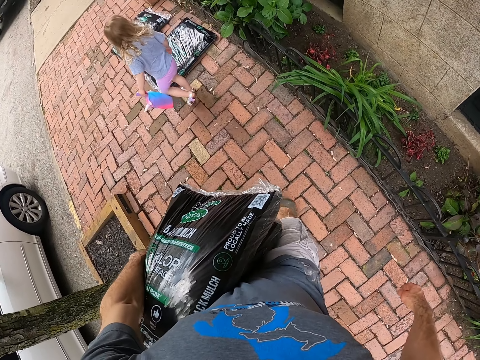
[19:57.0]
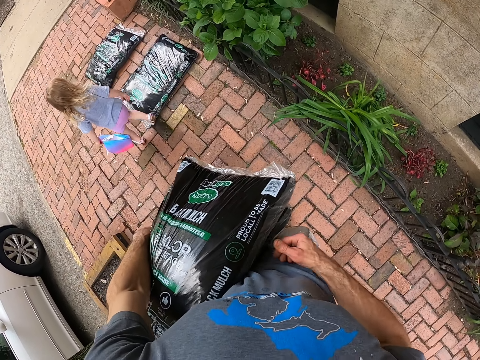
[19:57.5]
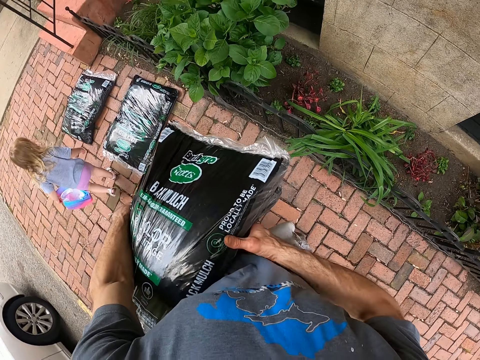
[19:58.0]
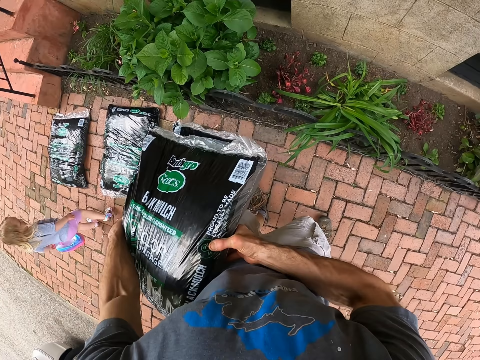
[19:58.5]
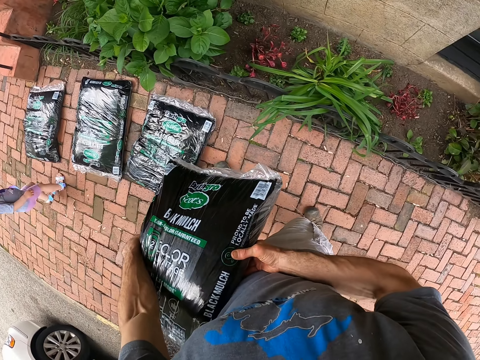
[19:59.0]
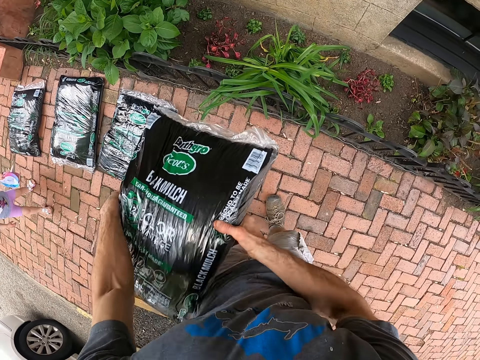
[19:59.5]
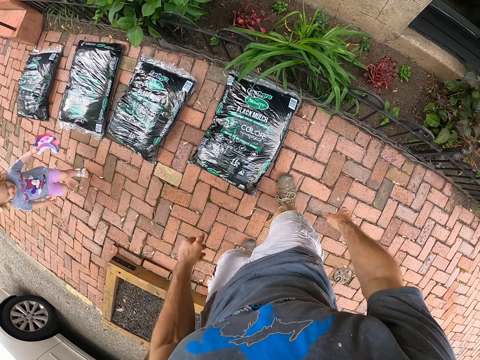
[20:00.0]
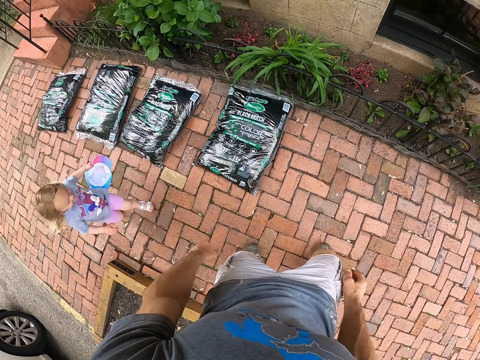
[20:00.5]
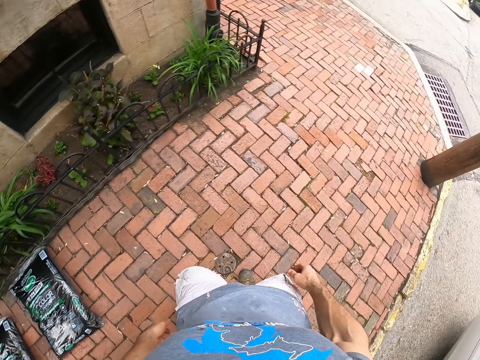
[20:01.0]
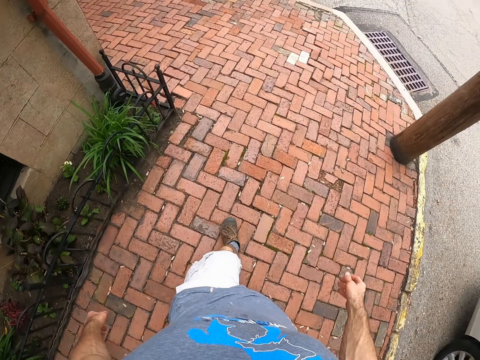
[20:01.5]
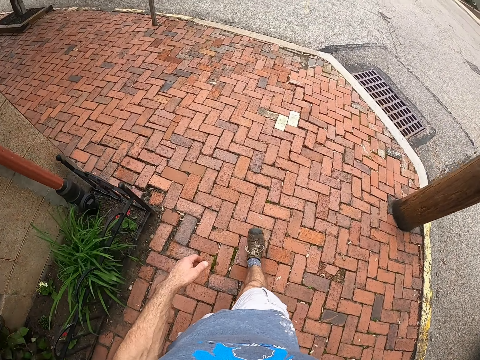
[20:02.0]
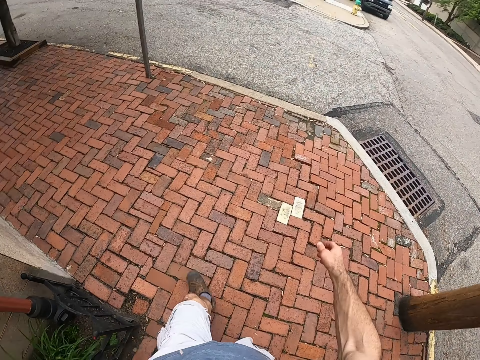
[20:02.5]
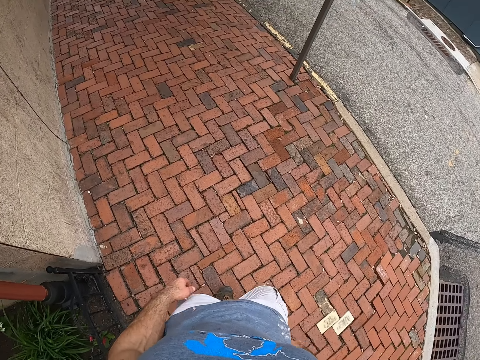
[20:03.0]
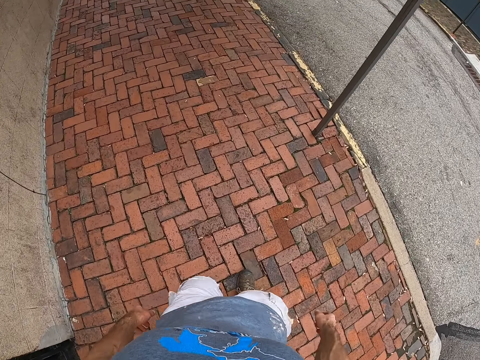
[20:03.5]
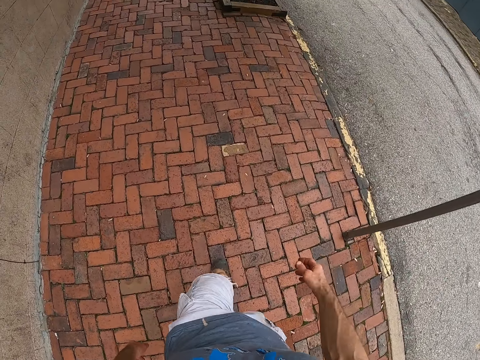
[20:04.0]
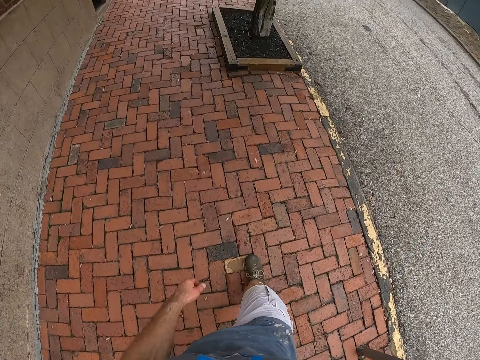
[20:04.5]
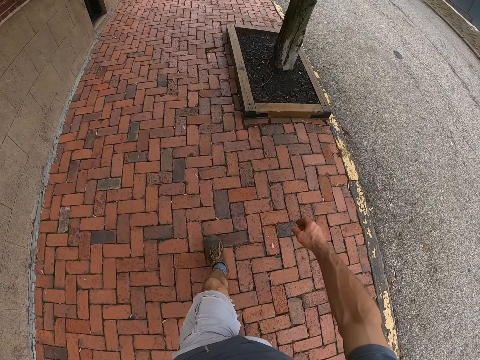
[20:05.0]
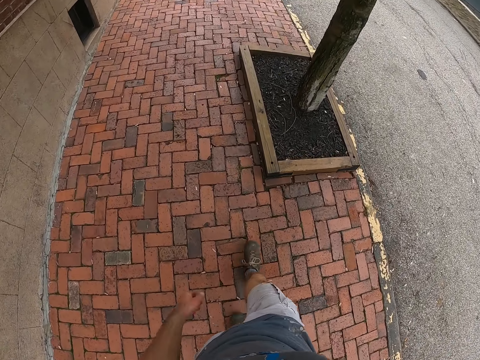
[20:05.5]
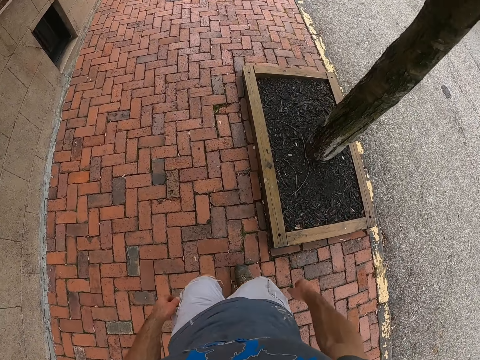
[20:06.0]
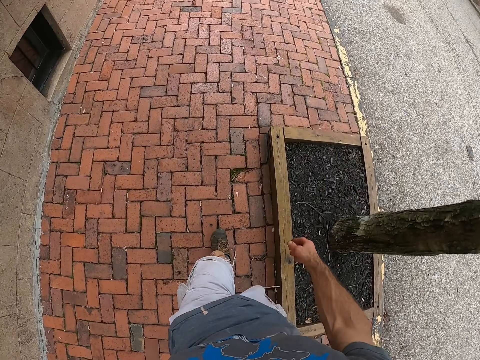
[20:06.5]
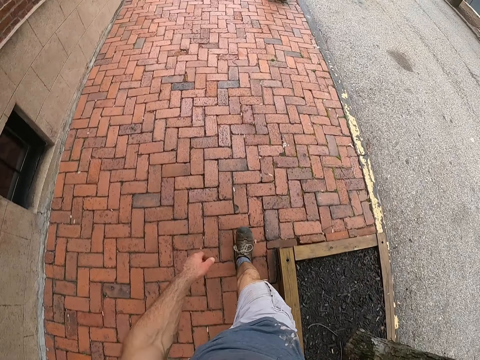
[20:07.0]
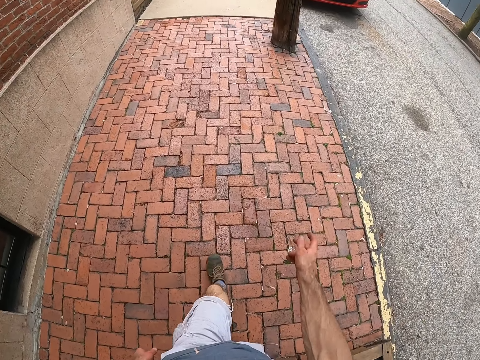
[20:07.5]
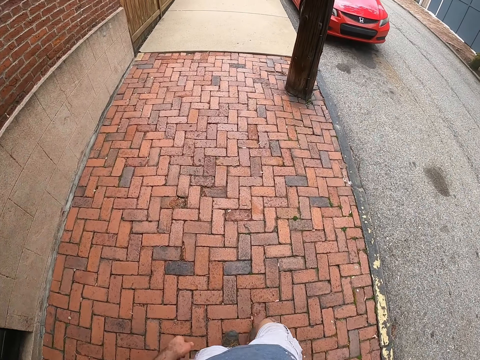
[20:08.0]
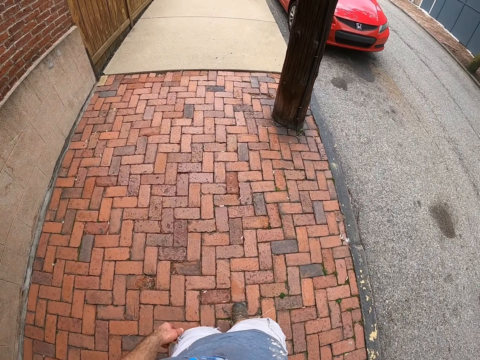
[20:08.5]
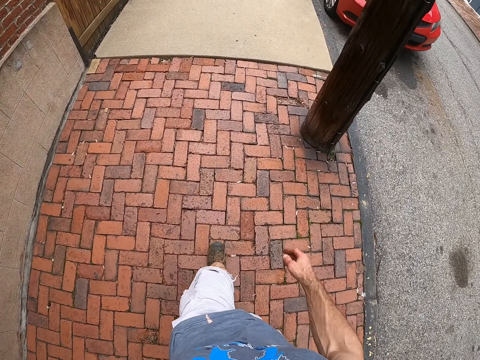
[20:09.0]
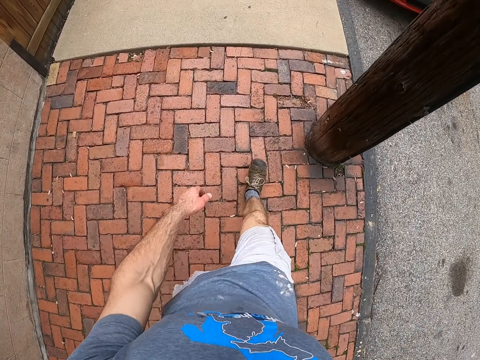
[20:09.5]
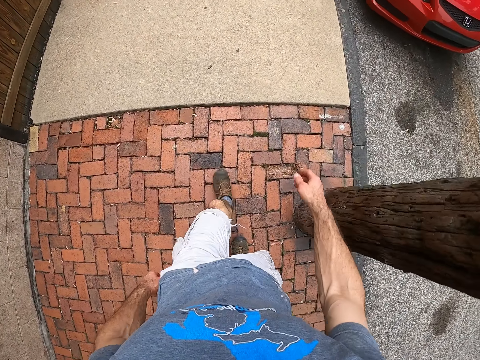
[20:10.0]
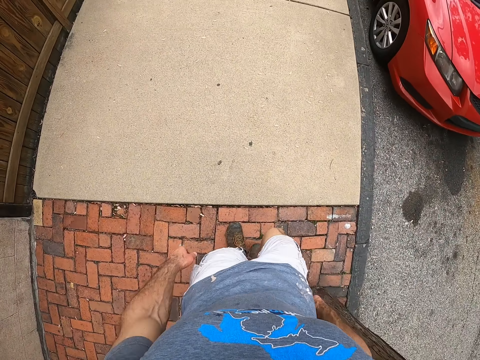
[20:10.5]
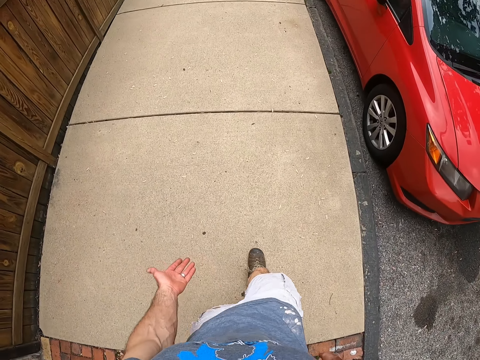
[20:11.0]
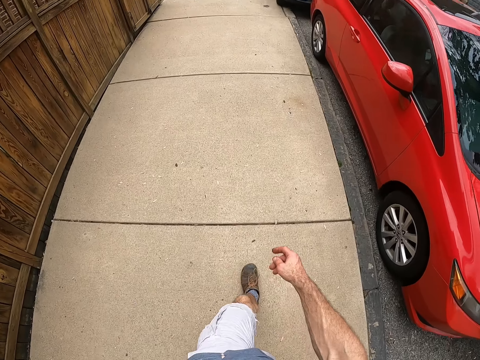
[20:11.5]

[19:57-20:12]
The camera wearer drops the manure bag on the ground. A child walks towards the car. The camera wearer walks back to the car.

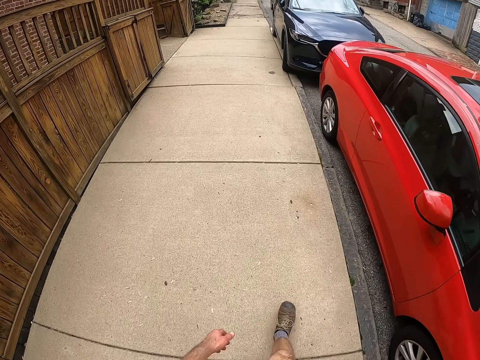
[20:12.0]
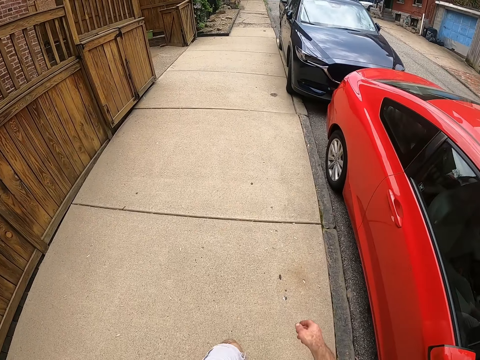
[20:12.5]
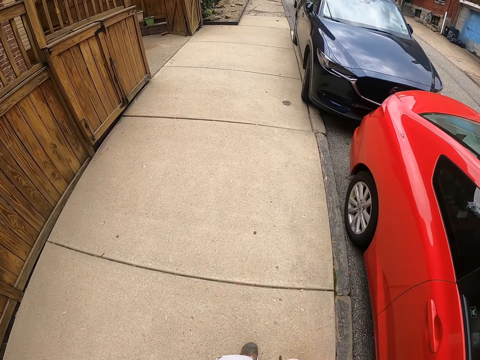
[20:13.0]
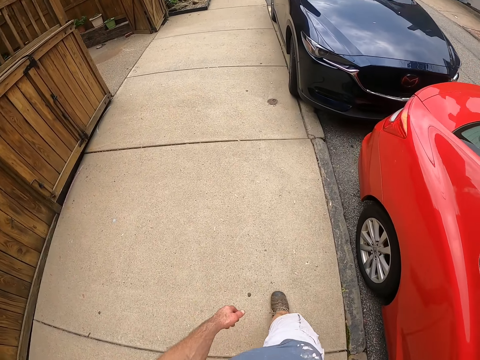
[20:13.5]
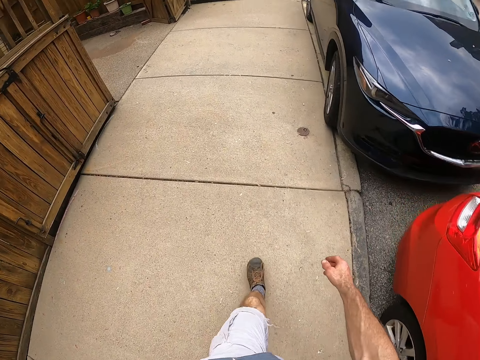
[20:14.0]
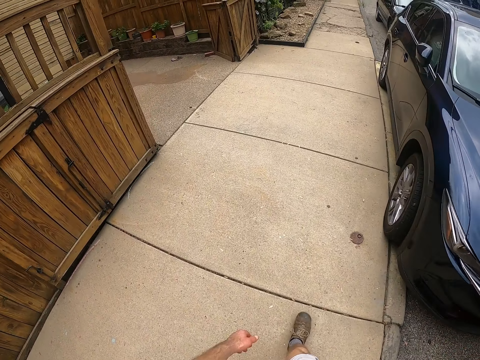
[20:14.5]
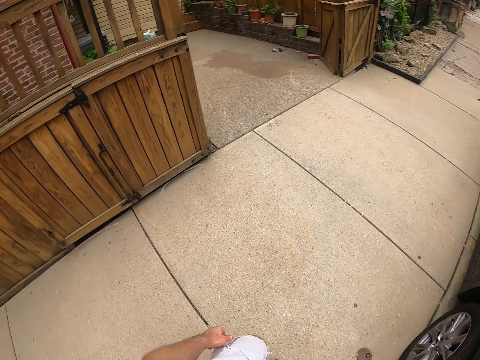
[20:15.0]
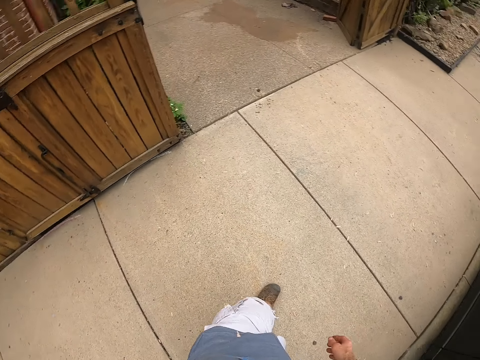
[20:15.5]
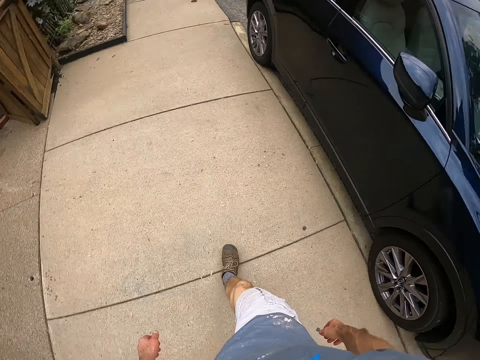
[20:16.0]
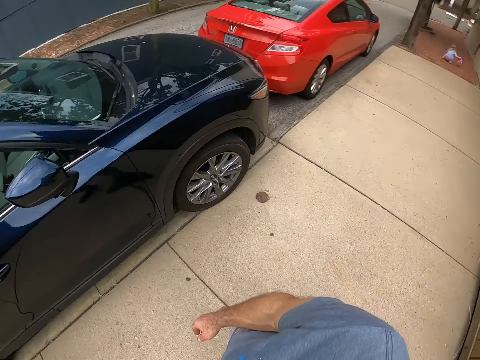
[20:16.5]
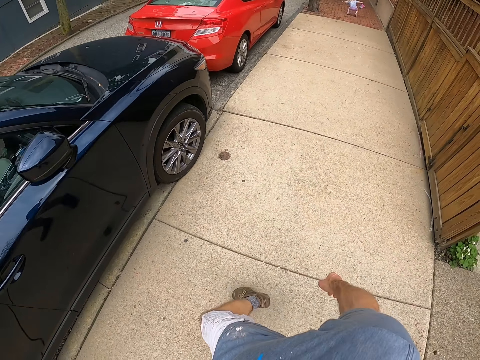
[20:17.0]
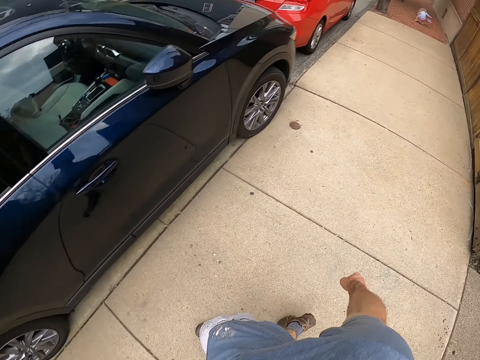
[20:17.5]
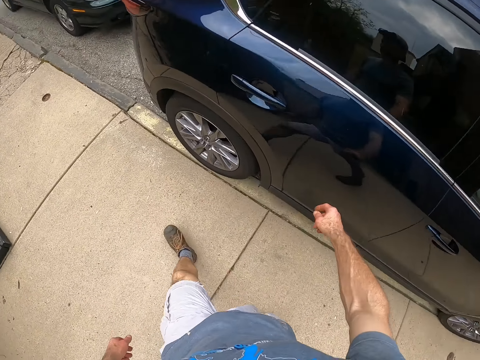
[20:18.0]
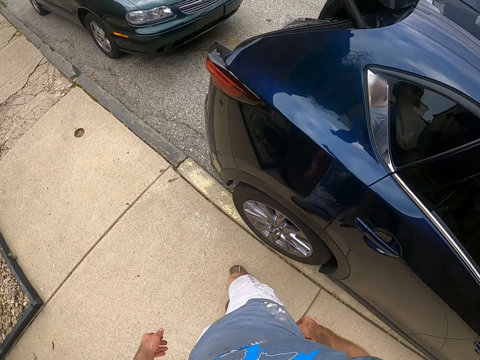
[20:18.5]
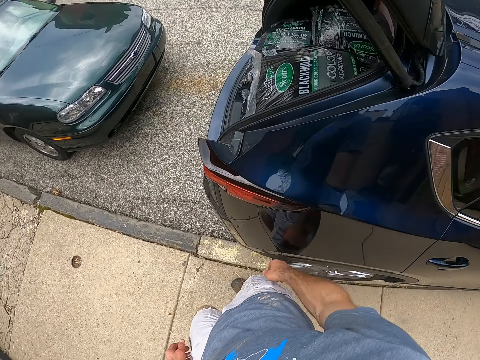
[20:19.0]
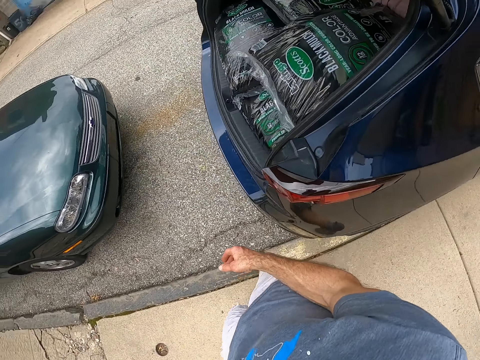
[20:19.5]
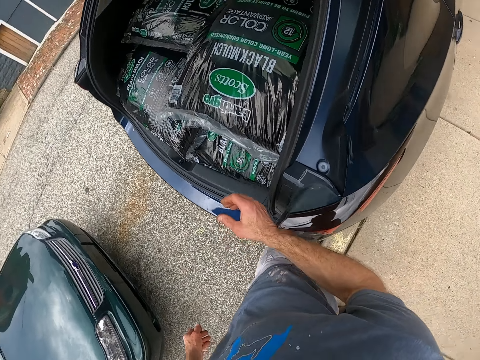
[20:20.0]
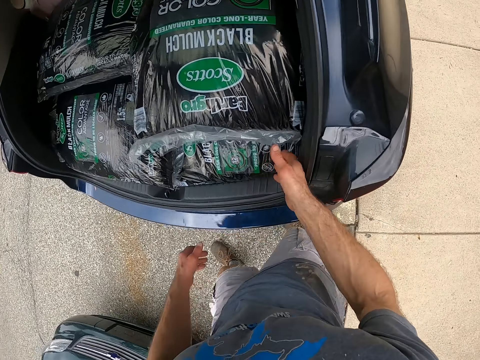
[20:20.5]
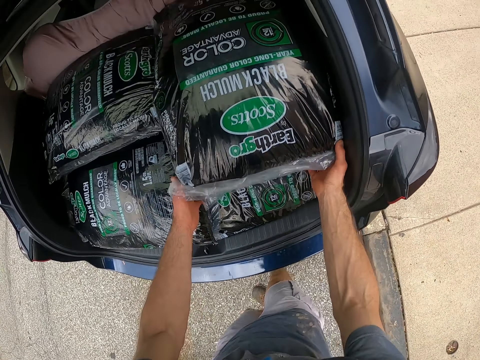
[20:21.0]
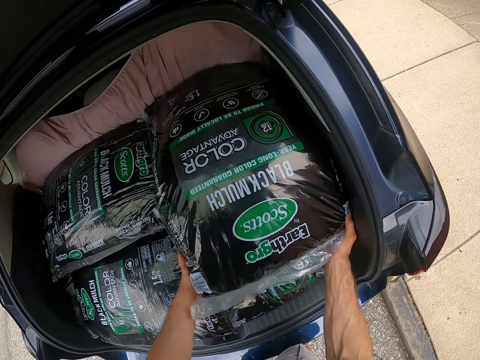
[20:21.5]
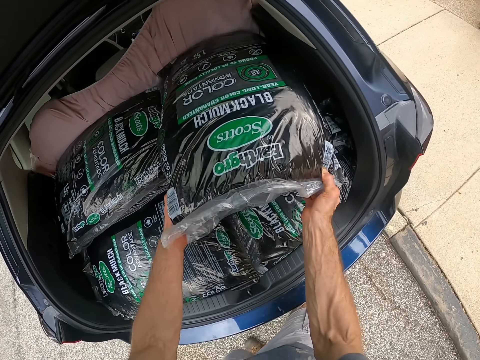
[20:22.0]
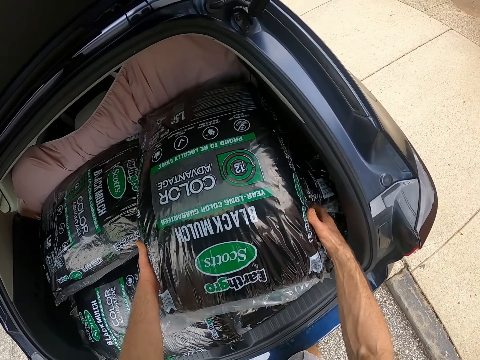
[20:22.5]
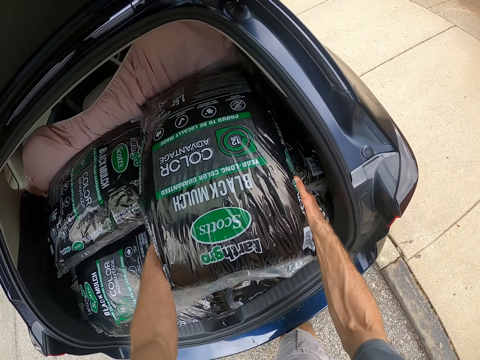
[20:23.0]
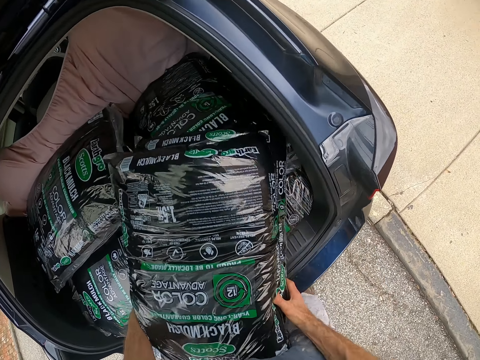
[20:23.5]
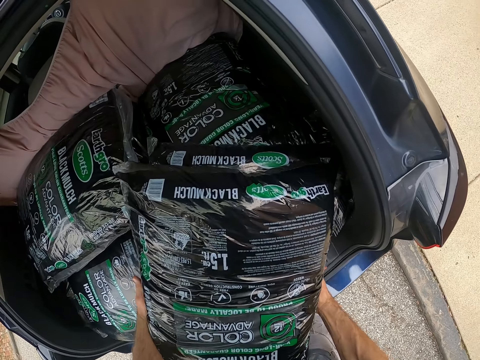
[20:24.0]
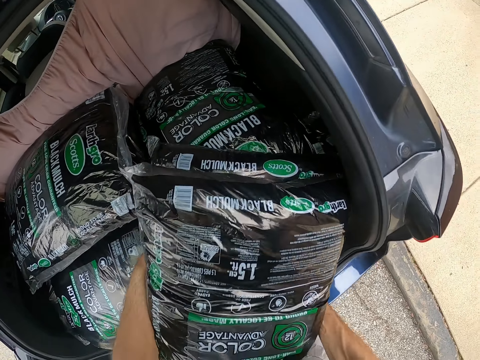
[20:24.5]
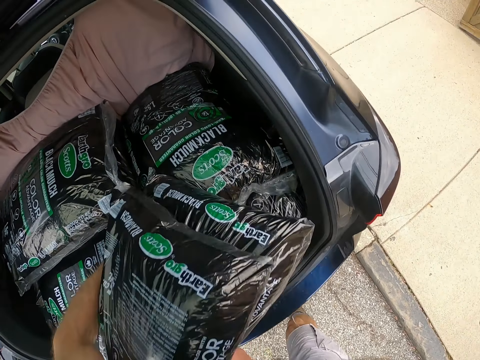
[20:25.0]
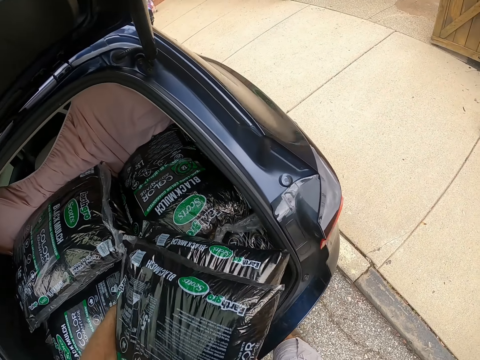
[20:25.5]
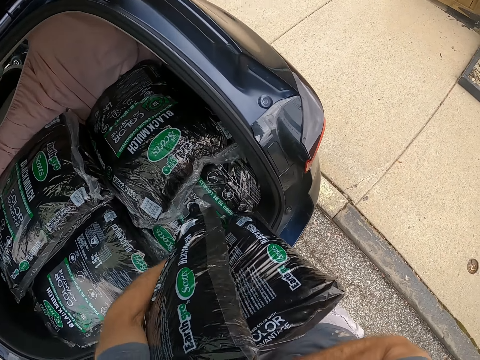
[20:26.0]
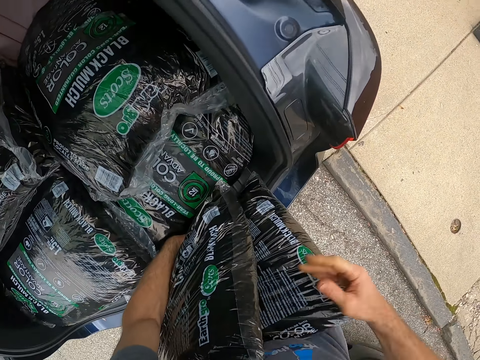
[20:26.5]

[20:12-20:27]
The camera wearer looks at a baby. They take the manure bag. They carry the bags from the boot of the car.
